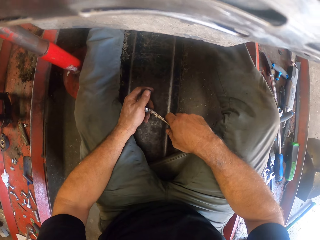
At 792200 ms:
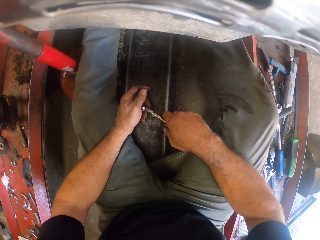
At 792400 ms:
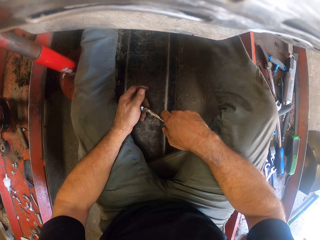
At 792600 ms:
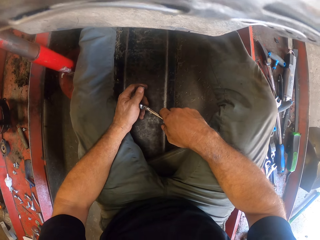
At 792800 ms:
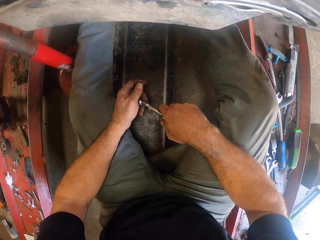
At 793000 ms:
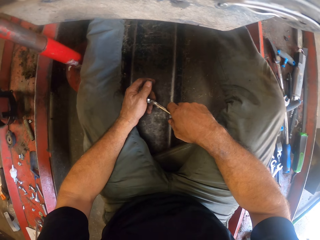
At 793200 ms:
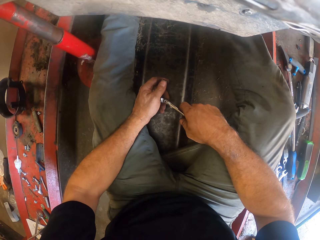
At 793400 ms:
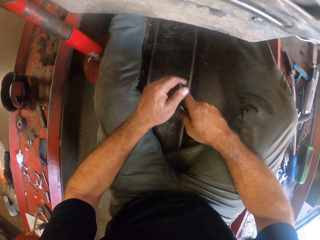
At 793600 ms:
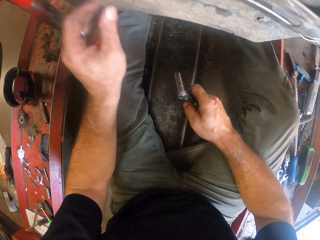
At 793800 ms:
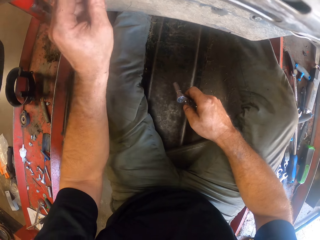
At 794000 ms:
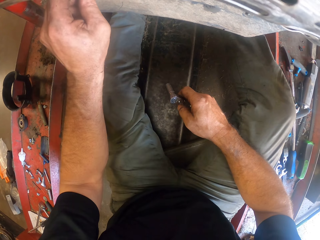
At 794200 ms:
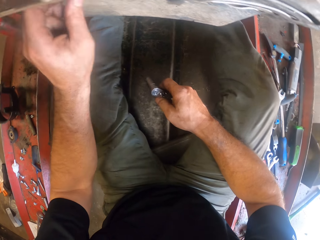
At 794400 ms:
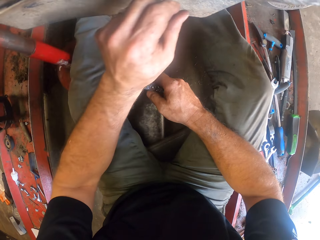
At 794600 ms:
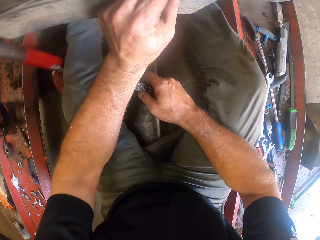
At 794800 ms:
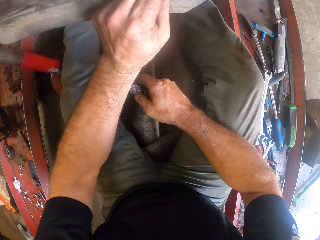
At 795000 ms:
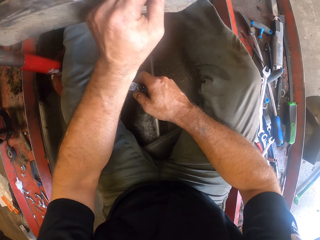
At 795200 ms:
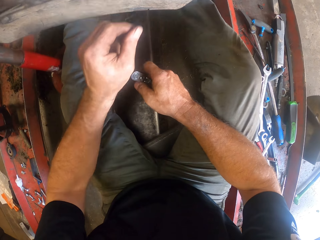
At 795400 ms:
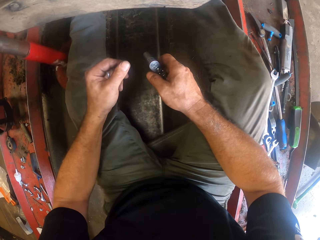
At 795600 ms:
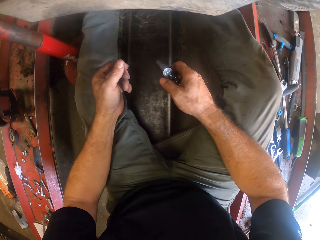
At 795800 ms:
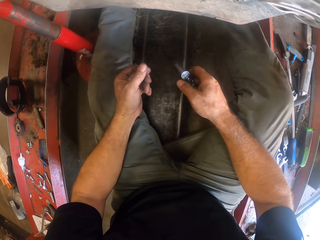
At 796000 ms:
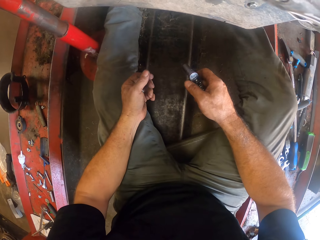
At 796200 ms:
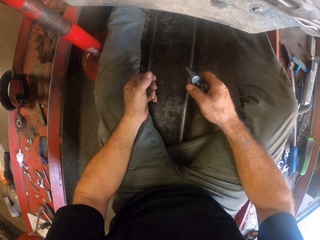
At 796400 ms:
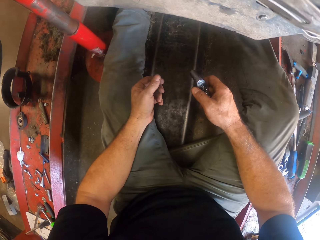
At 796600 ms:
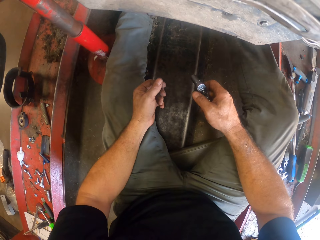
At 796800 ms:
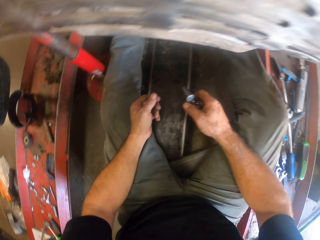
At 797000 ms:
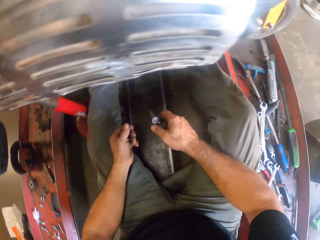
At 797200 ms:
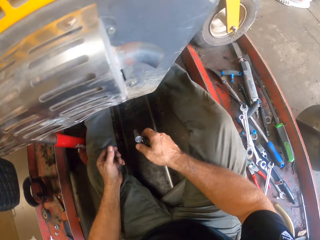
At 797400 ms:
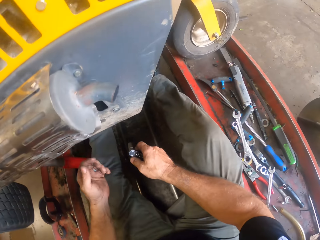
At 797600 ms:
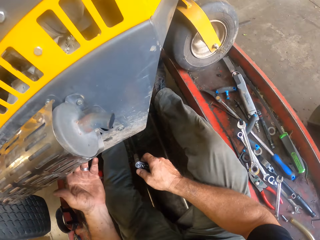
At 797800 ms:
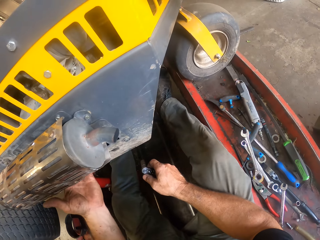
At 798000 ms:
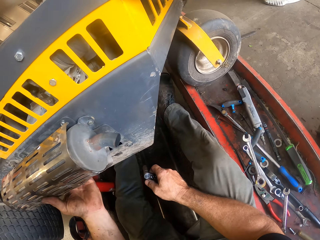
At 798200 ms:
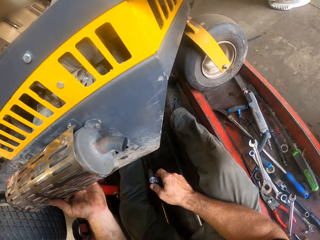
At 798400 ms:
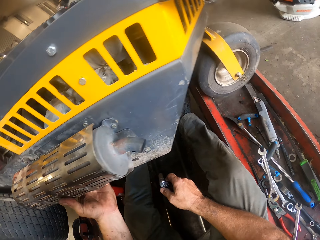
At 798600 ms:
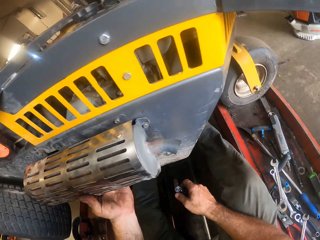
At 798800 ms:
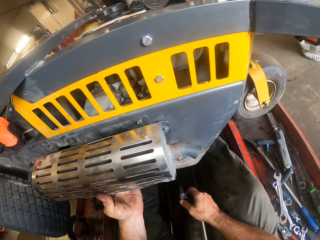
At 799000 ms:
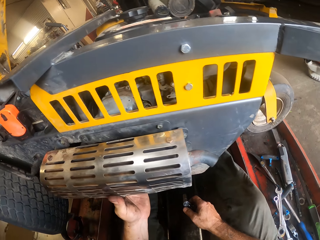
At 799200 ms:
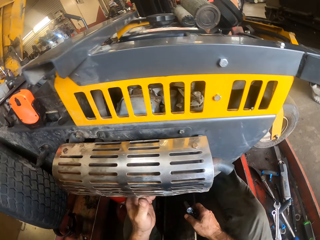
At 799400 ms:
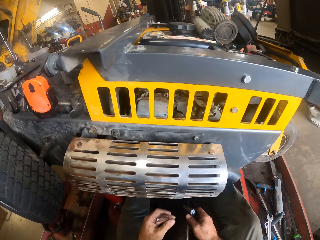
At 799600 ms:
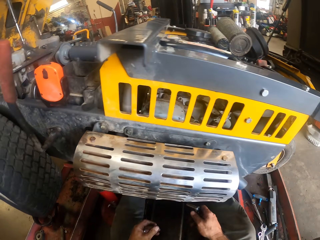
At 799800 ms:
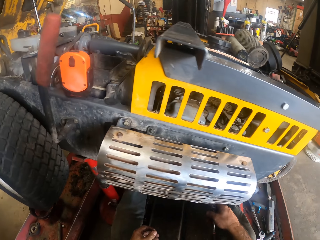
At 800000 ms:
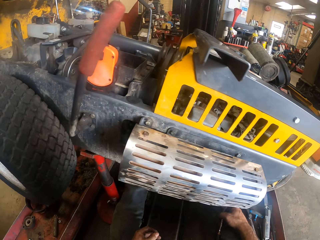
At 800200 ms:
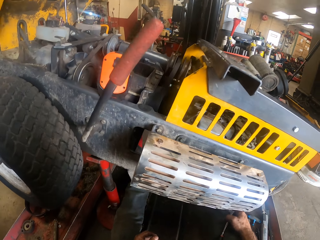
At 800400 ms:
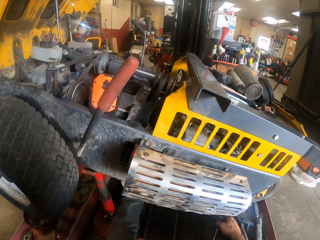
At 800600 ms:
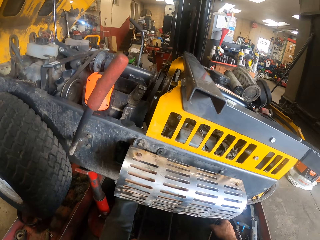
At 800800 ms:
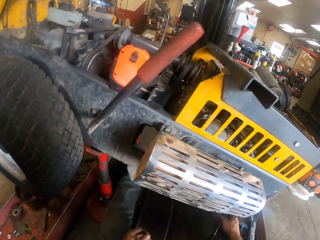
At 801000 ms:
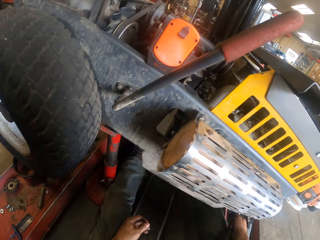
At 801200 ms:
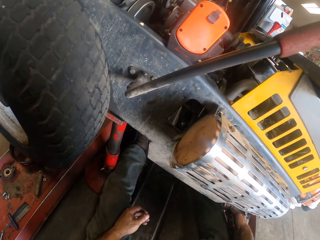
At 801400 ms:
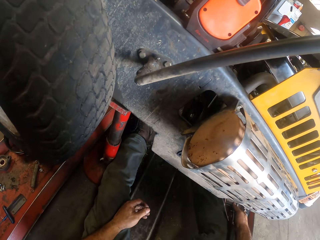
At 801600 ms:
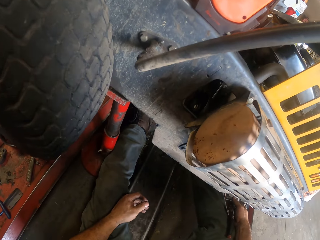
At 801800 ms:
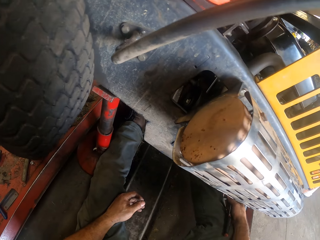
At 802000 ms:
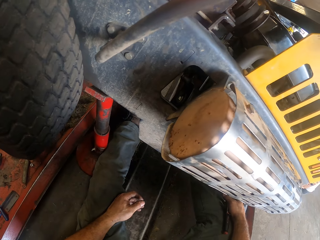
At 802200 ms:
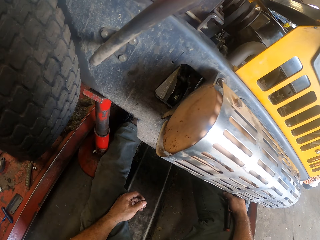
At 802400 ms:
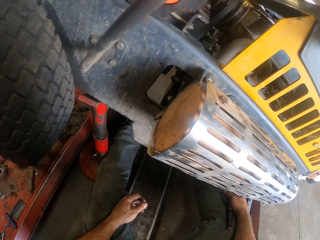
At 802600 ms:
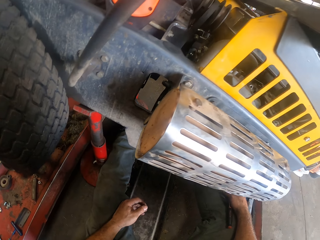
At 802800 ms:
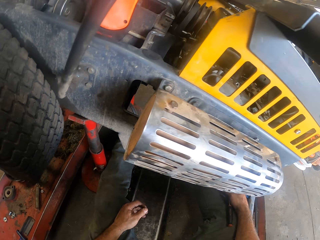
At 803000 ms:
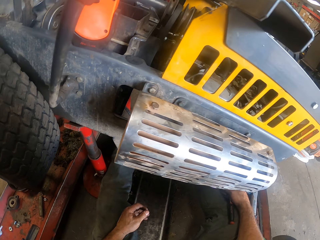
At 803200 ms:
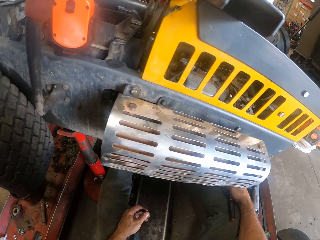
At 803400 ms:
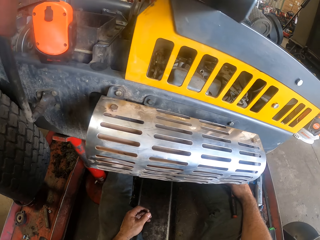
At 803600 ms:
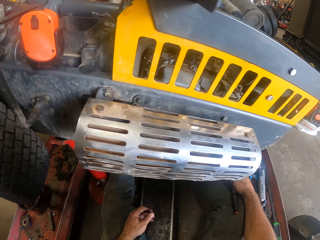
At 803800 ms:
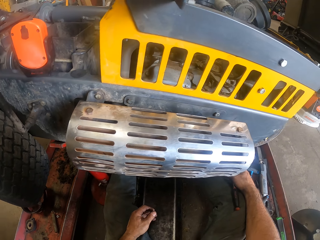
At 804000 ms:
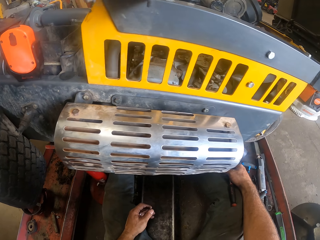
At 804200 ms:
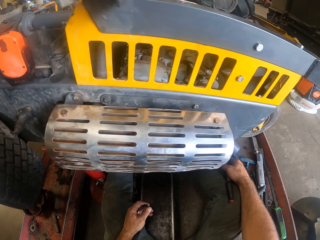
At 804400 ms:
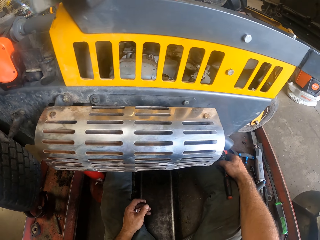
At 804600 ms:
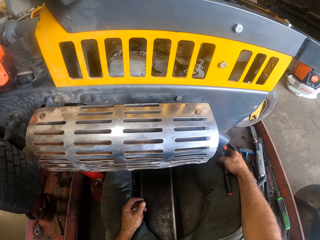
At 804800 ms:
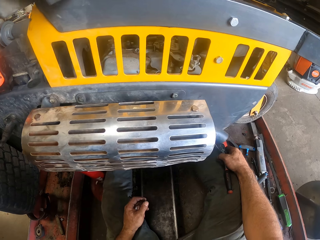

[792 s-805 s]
The camera wearer adjusts some nut with his left hand. He holds the lawn mower. He looks at the lawn mower. He holds the lawn mower. He looks at the lawn mower.

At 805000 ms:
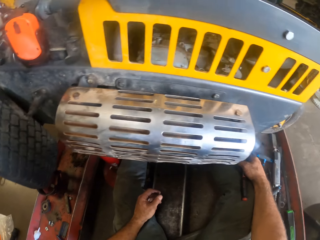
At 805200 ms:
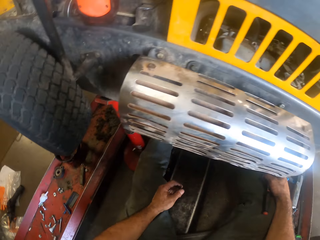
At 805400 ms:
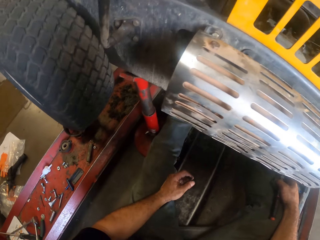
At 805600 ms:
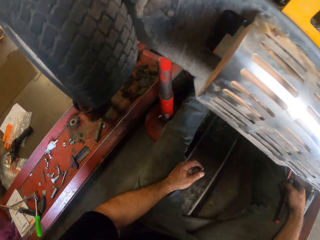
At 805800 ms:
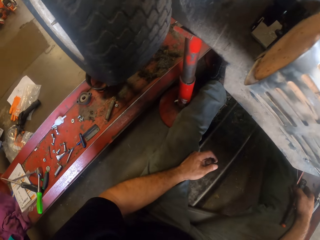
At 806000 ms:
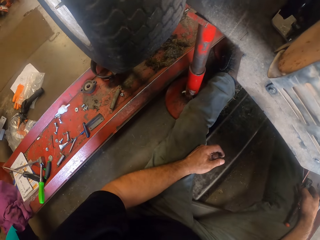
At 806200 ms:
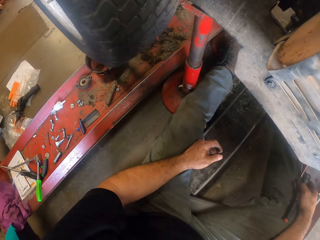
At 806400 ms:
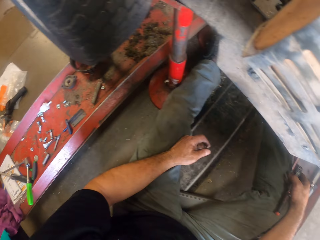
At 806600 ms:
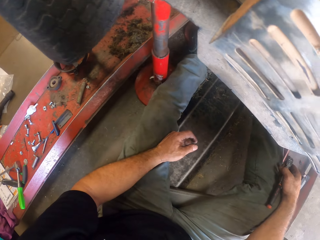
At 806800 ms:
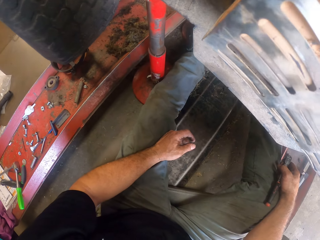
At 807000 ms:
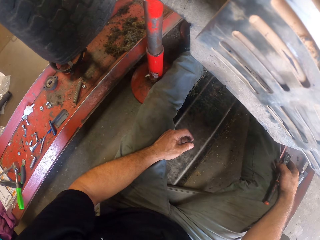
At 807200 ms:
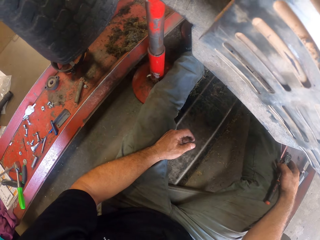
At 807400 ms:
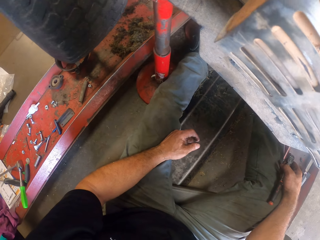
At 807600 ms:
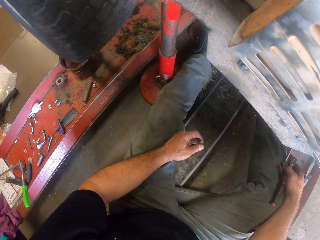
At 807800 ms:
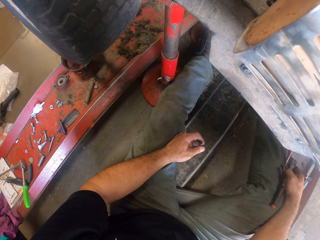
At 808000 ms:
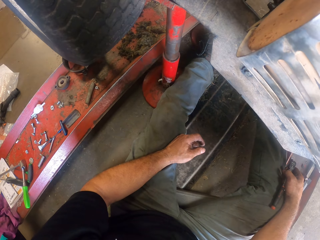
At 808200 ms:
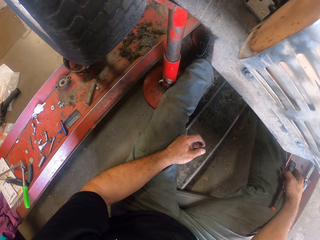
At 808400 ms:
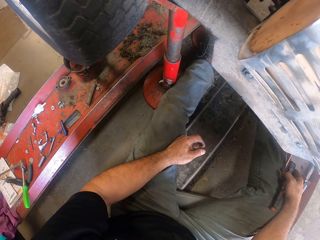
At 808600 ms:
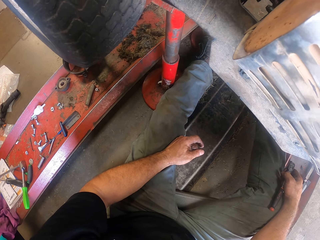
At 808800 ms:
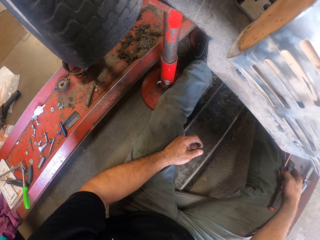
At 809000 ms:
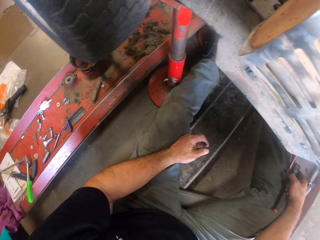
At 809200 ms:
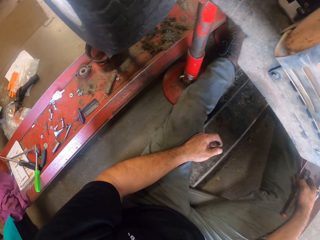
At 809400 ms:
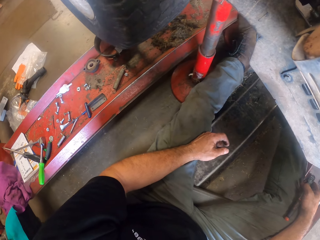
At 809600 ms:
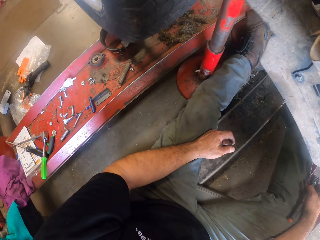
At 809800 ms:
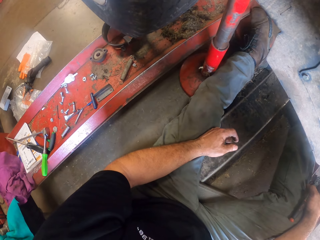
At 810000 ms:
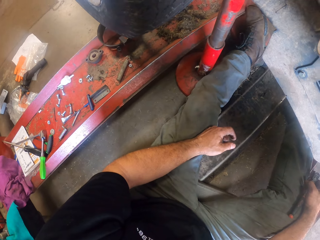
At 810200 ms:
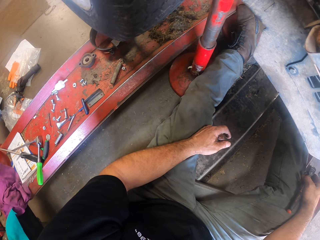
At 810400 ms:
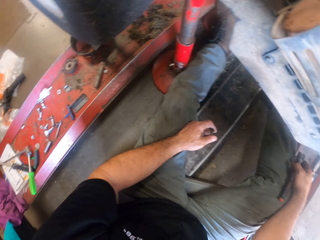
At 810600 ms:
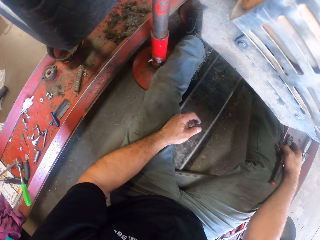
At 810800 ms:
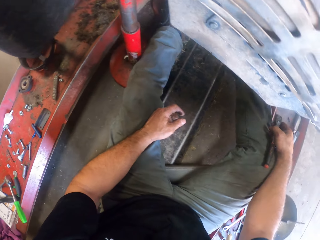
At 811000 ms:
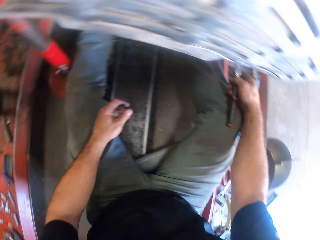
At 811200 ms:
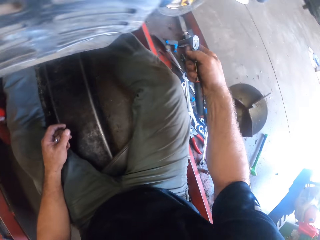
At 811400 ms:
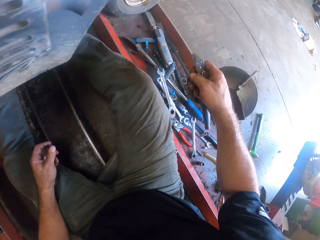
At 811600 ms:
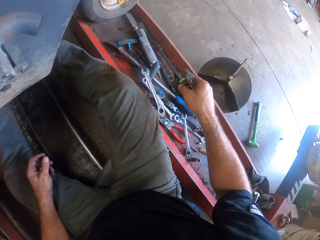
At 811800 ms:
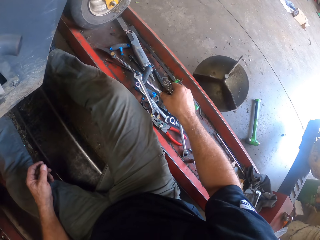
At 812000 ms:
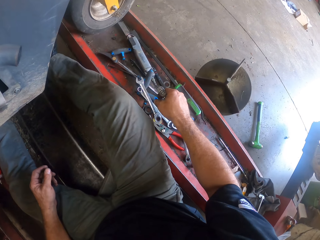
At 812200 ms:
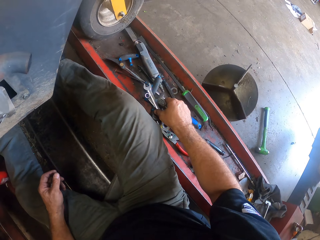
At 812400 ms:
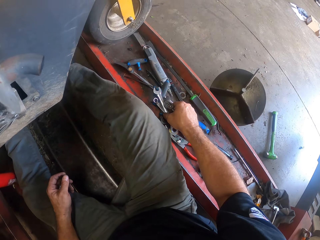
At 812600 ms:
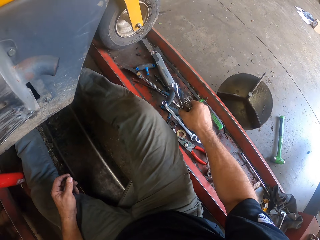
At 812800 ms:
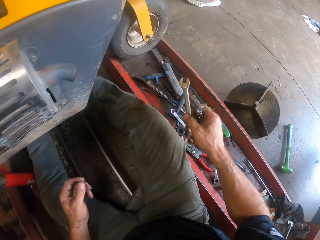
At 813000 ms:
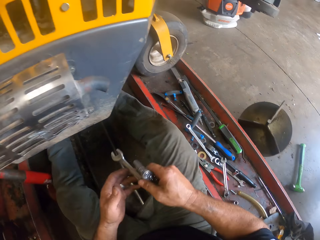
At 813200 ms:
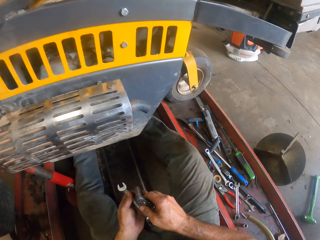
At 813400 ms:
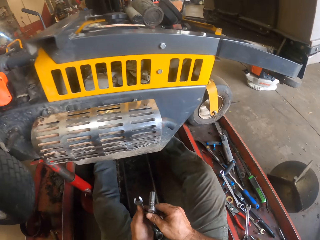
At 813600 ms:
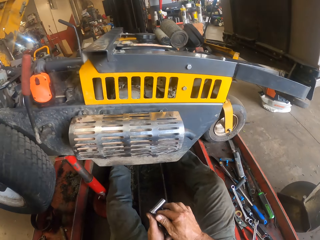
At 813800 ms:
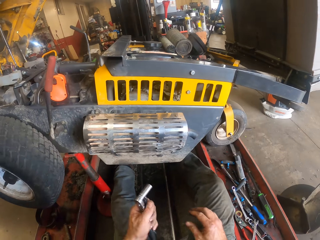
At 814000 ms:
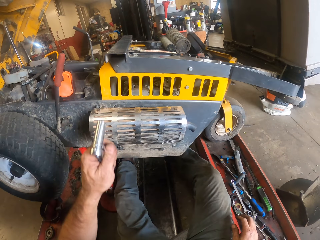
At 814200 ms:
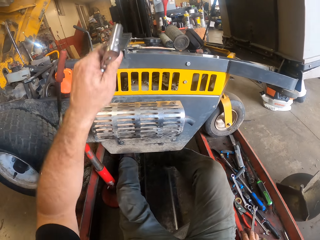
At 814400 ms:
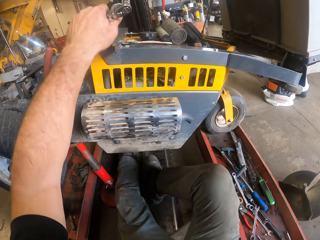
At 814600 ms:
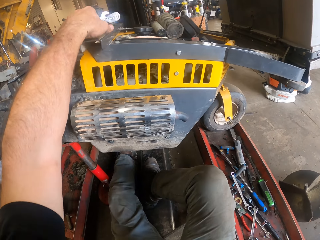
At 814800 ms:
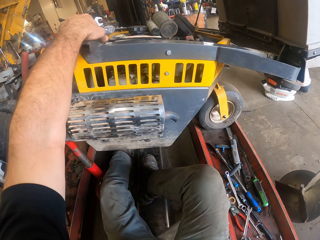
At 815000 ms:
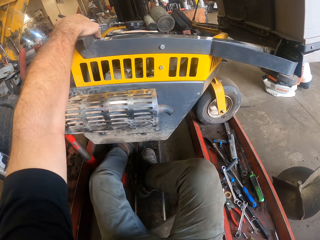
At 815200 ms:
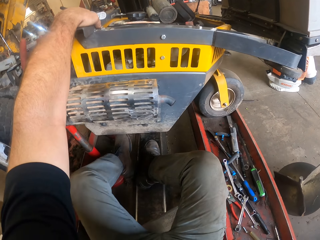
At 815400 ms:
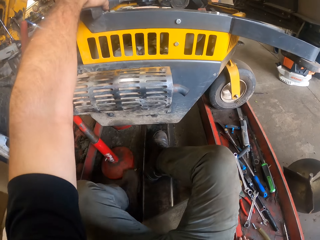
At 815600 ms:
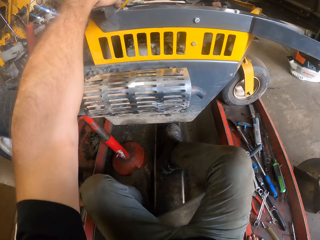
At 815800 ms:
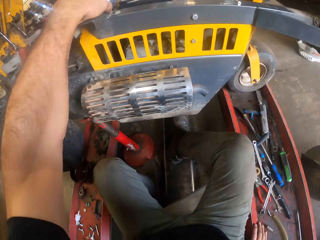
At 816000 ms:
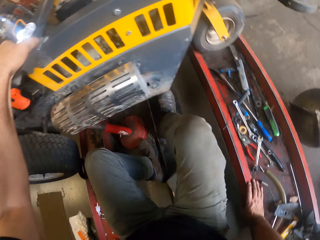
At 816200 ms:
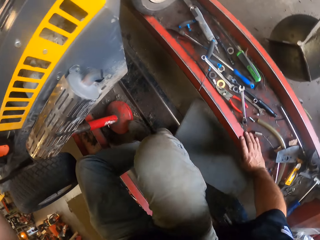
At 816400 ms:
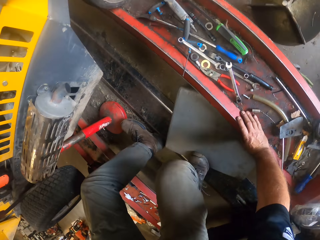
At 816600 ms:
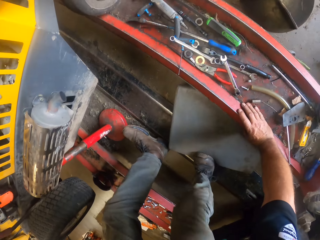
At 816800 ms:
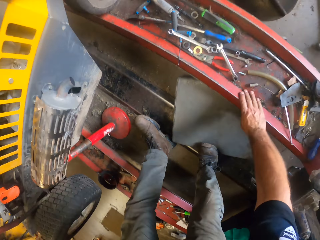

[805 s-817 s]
The camera wearer picks up another spanner with his right hand. He passes the spanner in his right hand to his left hand. He passes the plug spanner in his right hand to his left hand. He stands up on the floor.
